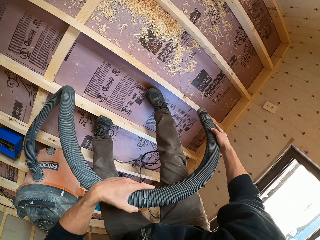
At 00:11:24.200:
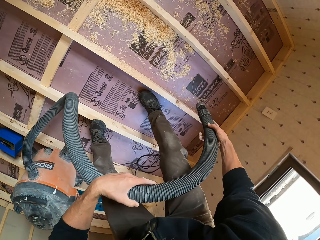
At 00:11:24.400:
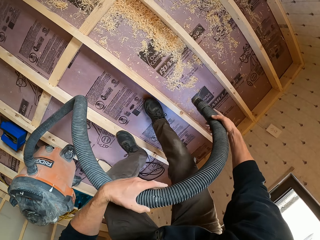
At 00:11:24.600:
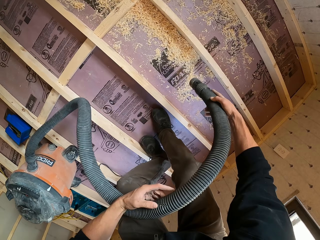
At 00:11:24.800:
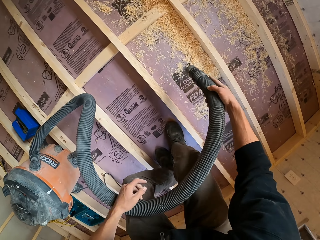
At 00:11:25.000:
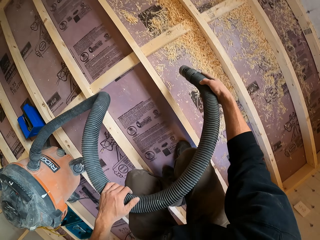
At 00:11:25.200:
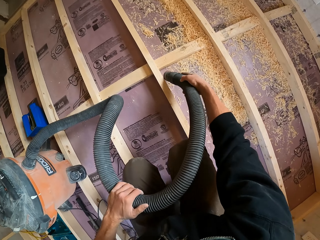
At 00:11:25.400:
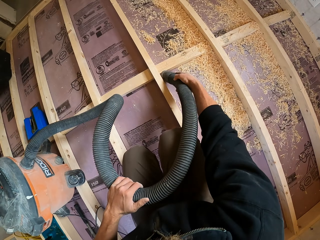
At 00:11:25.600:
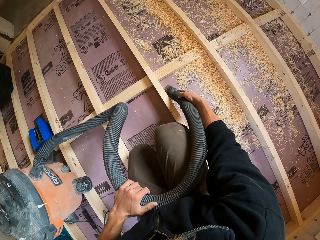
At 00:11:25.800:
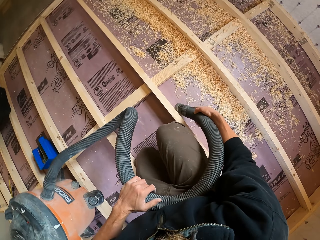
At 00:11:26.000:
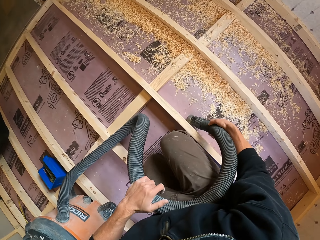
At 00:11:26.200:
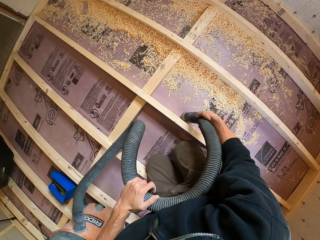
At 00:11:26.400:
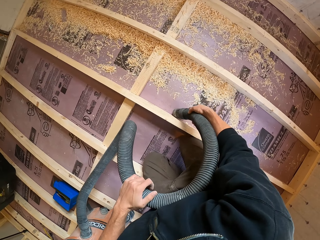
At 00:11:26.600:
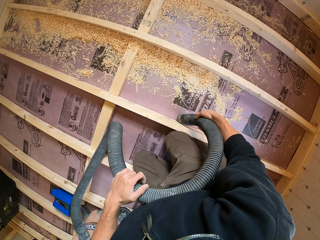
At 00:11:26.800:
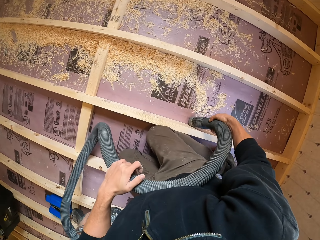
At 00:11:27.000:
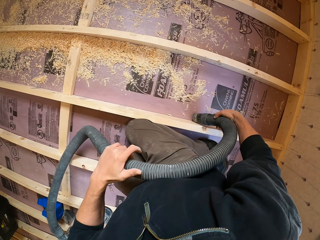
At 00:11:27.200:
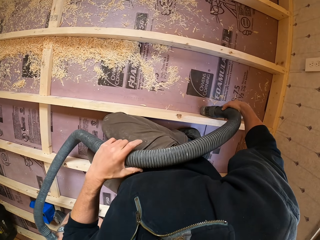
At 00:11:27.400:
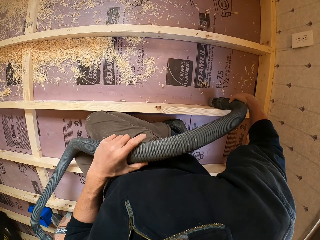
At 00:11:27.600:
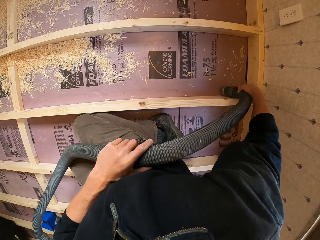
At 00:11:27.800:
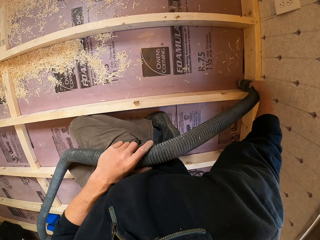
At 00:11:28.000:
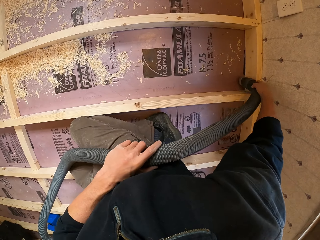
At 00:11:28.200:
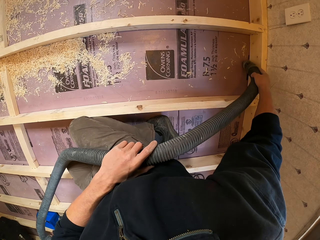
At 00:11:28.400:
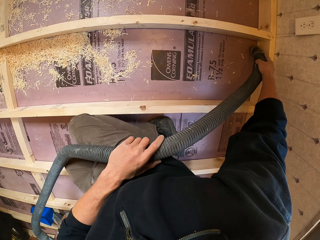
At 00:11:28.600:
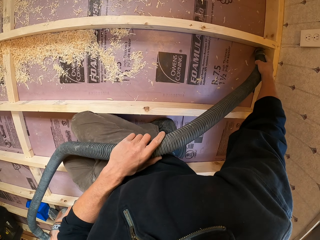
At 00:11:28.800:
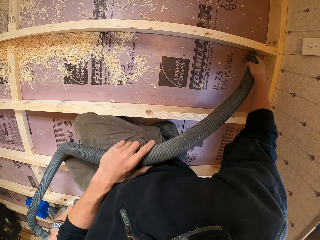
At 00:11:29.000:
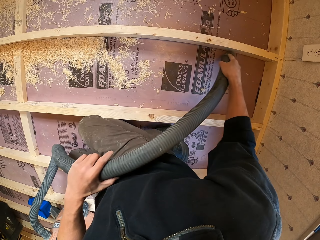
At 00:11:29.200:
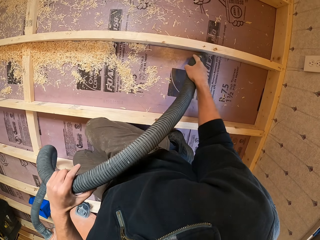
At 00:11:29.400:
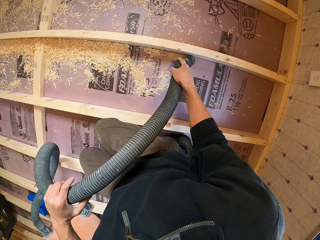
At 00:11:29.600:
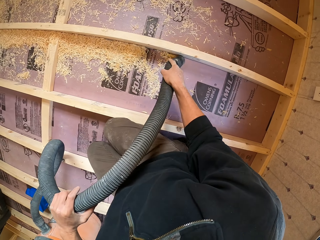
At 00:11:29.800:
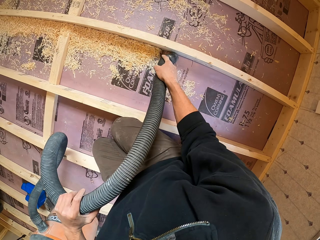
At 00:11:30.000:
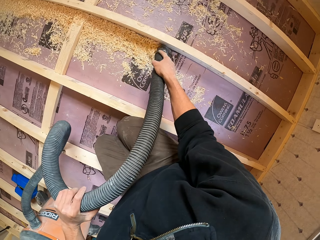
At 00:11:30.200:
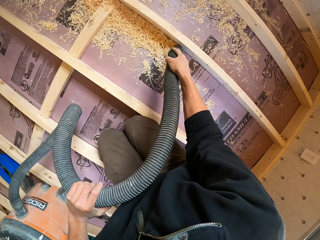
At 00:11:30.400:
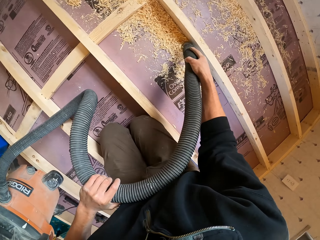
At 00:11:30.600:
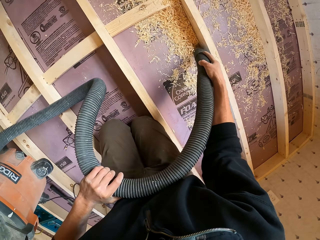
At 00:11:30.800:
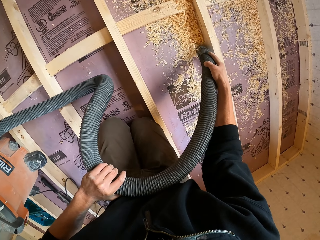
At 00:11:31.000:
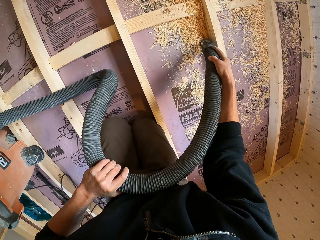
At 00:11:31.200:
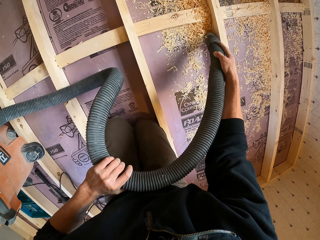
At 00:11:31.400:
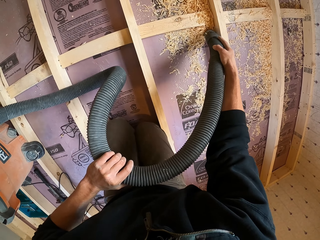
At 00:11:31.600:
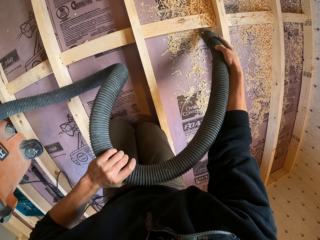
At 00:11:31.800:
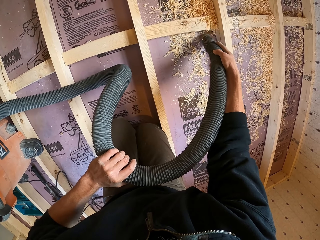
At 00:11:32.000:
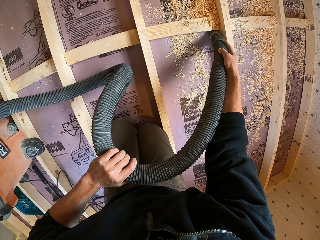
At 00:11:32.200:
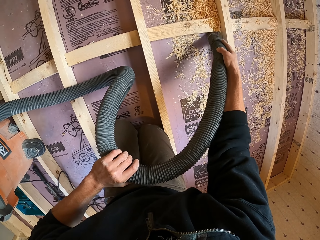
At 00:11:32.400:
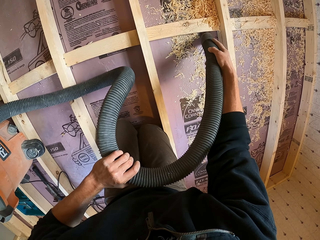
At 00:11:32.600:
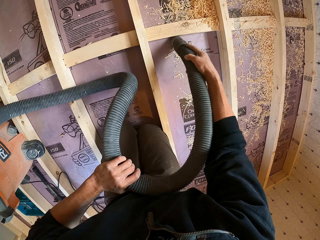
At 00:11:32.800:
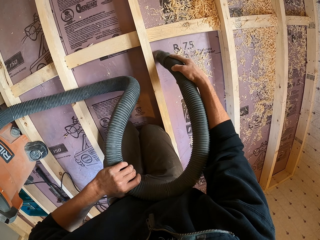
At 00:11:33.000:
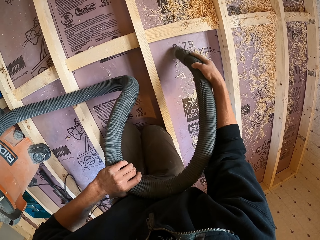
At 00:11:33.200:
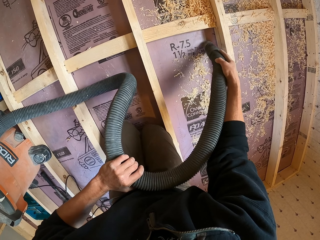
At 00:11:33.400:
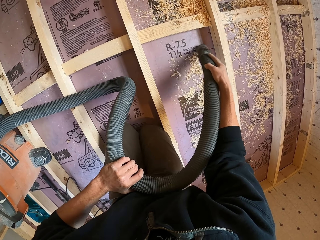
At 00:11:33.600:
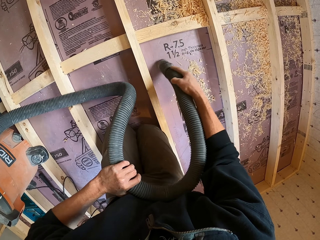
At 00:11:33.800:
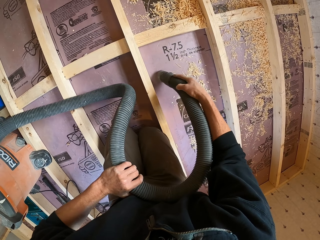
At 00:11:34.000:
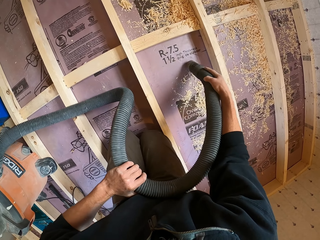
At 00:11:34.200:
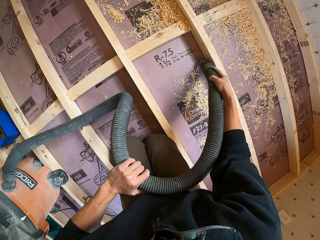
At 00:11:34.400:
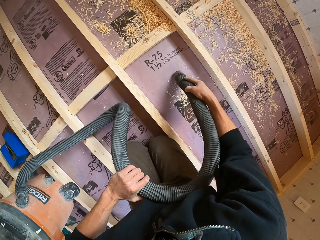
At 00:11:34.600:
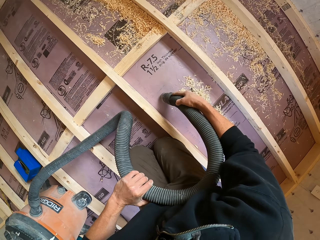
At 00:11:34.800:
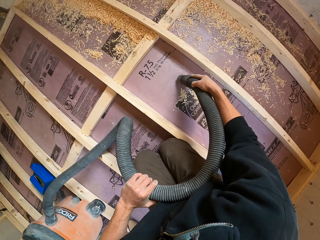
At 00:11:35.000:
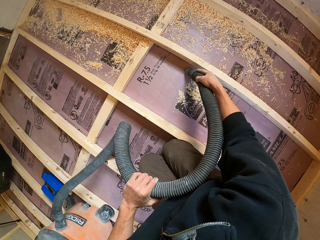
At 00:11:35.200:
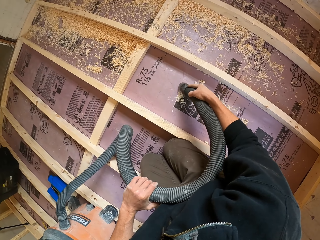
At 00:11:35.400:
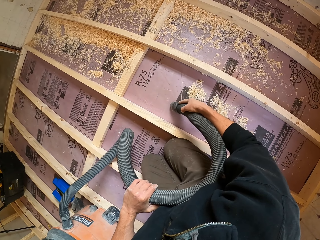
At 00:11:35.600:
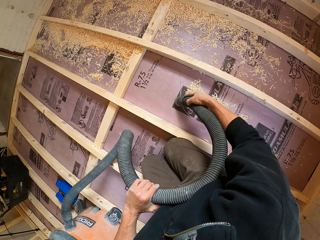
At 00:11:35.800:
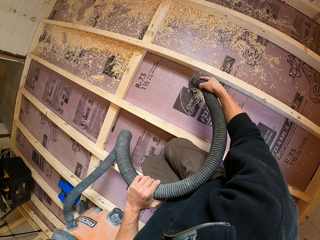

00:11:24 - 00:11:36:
The camera wearer bends his knees towards the ground. He vacuums the sawdust off the floor with the vacuum cleaner.

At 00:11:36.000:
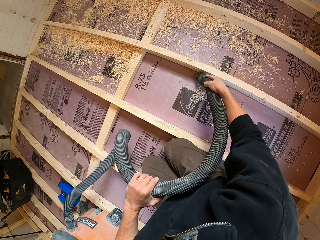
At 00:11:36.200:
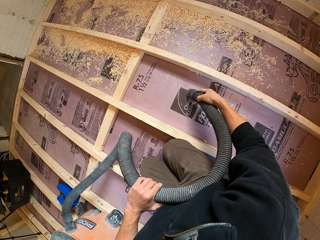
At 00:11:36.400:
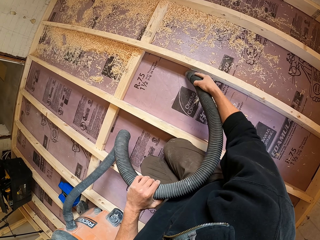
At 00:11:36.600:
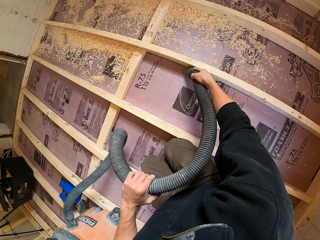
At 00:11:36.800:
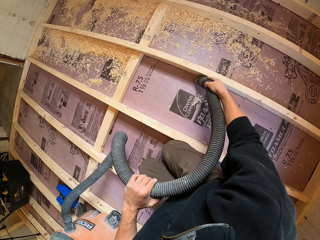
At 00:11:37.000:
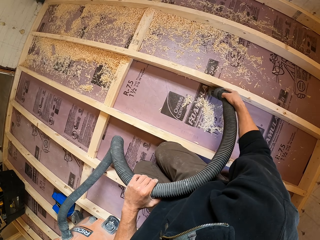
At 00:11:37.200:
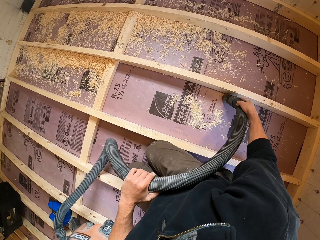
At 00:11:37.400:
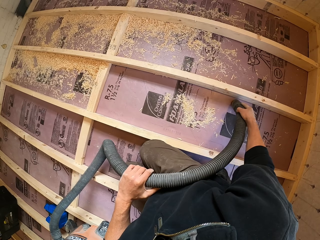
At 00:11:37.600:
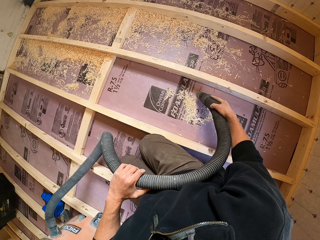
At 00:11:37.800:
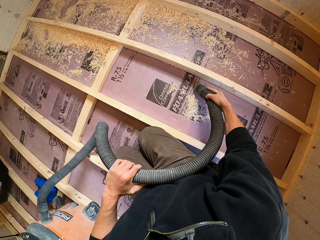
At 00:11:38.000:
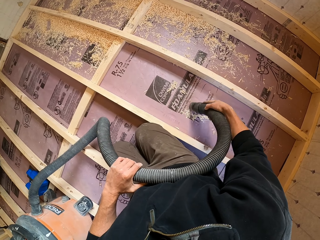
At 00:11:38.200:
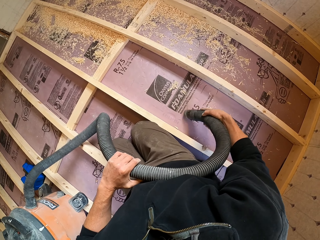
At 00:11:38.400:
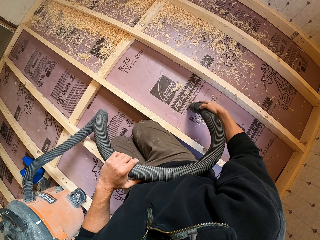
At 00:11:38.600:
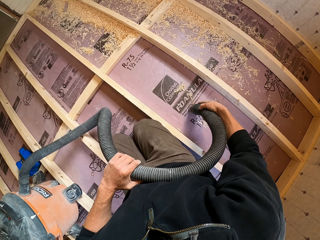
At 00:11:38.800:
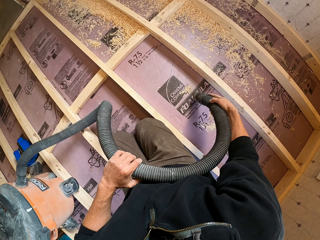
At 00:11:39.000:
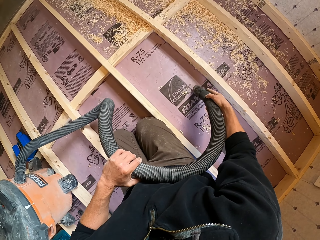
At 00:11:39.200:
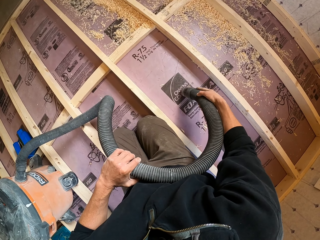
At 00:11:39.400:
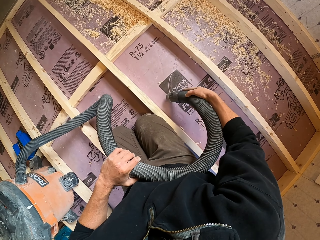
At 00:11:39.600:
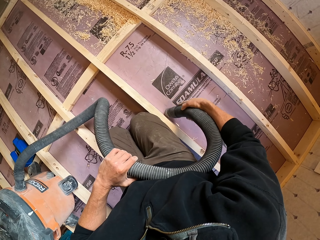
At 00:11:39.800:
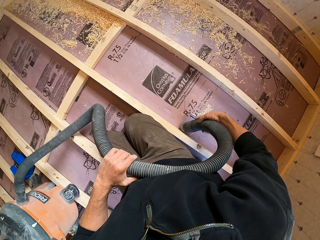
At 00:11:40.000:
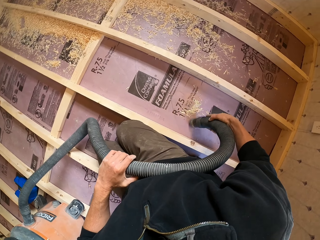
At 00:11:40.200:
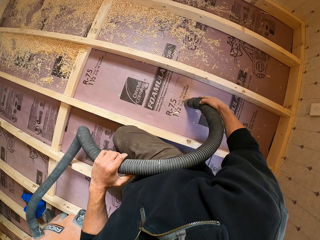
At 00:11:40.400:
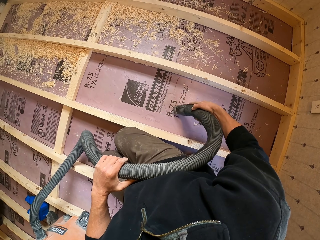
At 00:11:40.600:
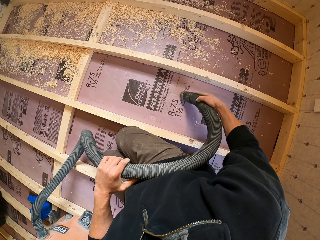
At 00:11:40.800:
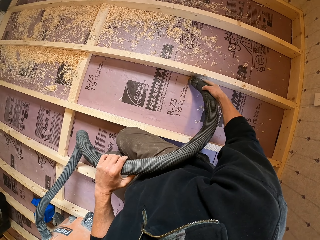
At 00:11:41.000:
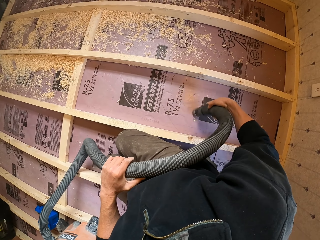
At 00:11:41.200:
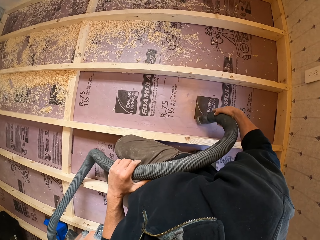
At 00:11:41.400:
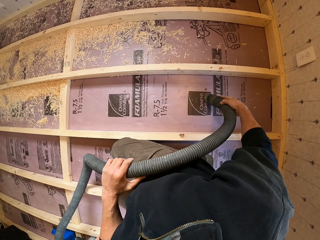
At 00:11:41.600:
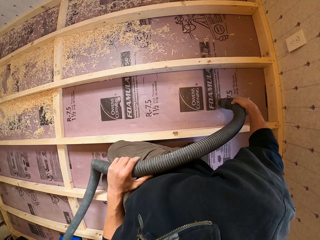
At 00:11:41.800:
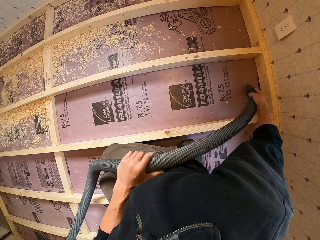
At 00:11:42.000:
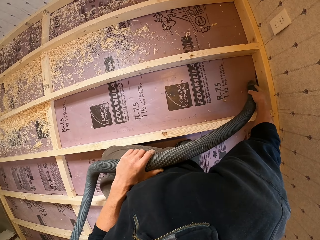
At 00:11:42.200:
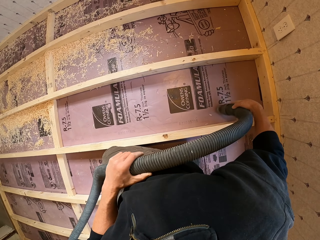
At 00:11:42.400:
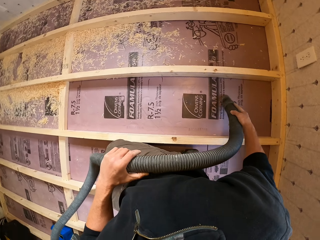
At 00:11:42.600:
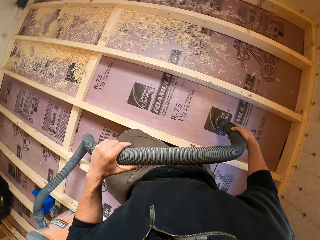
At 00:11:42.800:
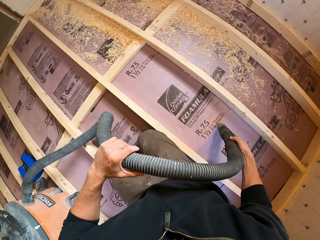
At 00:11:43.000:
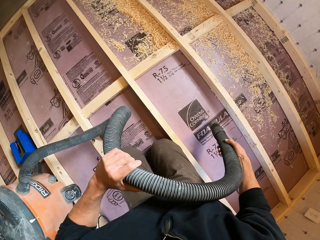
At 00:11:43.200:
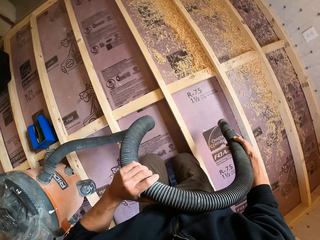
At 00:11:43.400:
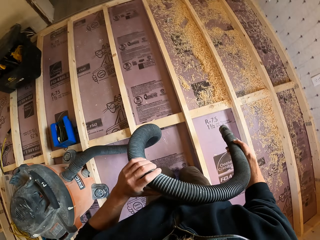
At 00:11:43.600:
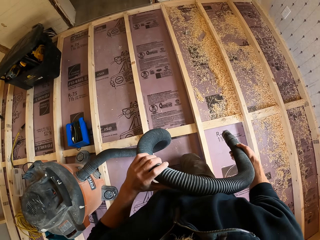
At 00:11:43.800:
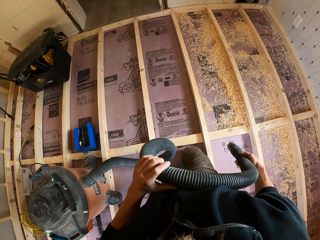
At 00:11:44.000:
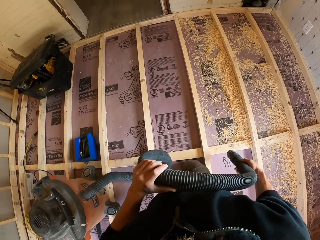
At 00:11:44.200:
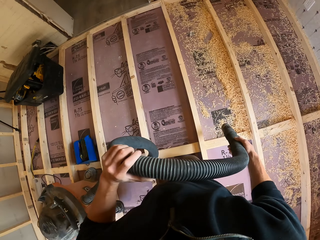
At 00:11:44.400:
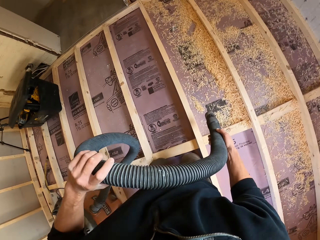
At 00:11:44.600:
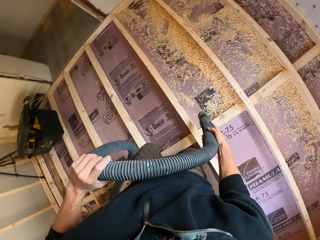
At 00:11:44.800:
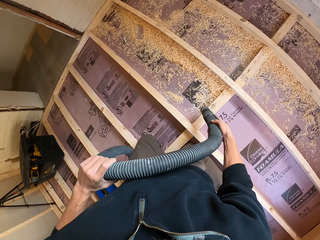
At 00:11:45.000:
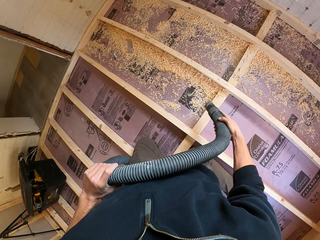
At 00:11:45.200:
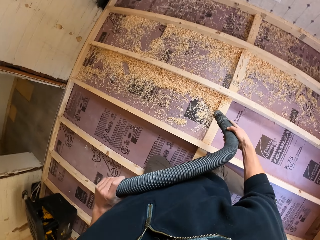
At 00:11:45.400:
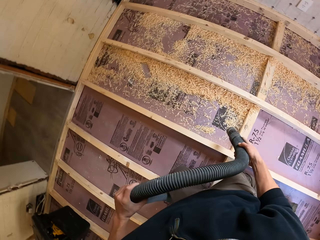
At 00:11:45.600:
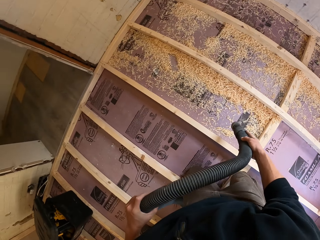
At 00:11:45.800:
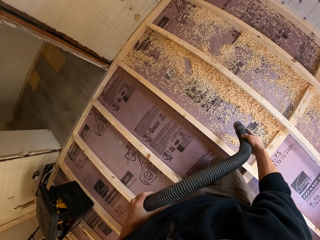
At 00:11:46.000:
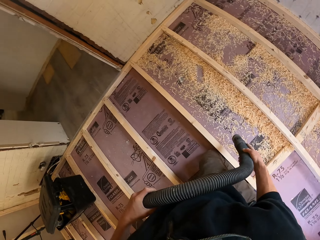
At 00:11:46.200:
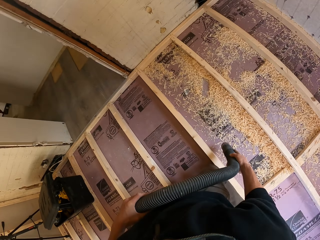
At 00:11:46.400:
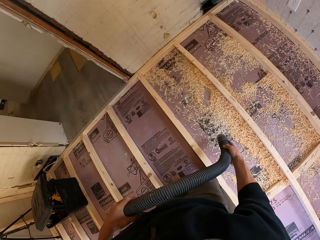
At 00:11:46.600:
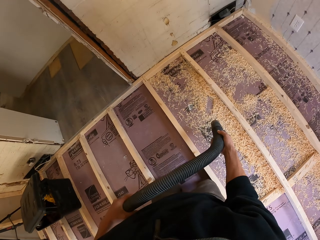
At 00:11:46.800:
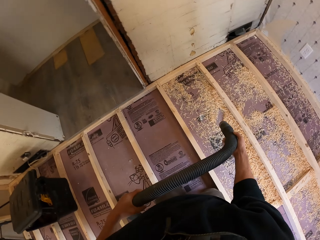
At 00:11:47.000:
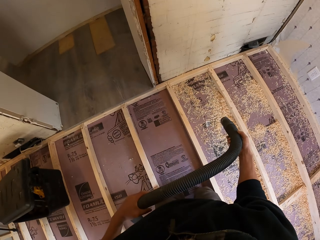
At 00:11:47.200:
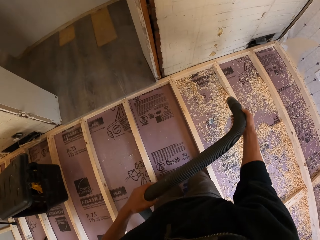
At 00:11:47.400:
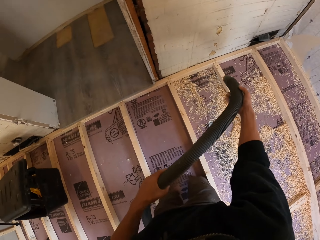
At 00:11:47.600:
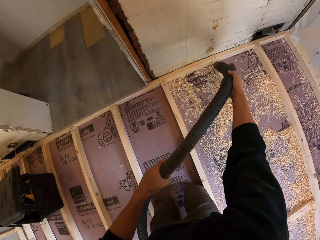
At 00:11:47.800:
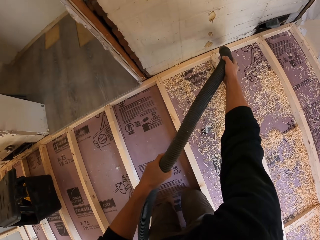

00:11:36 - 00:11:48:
The camera wearer moves towards the wall. They crawl on the floor.
